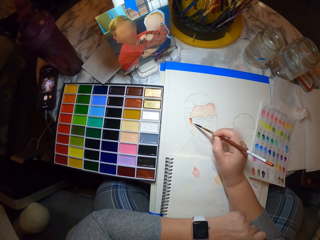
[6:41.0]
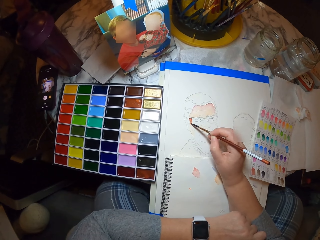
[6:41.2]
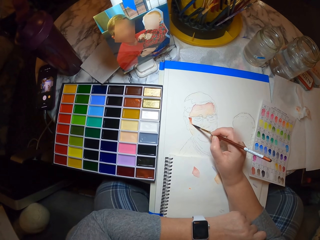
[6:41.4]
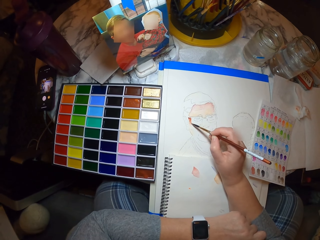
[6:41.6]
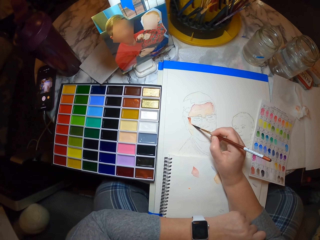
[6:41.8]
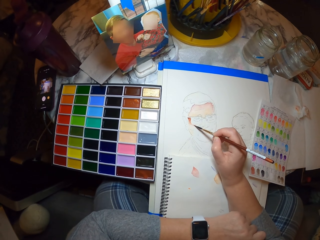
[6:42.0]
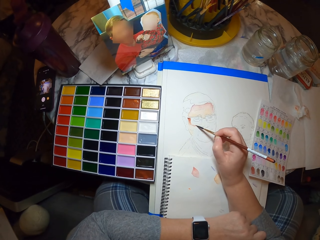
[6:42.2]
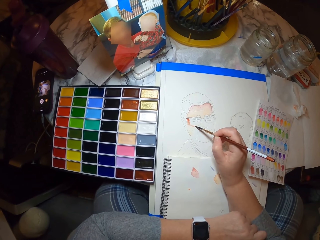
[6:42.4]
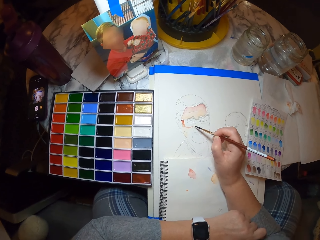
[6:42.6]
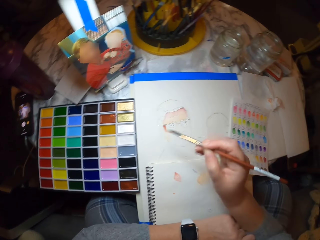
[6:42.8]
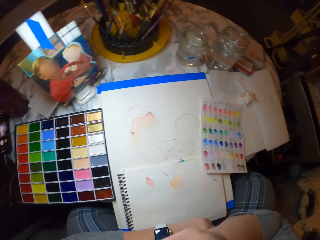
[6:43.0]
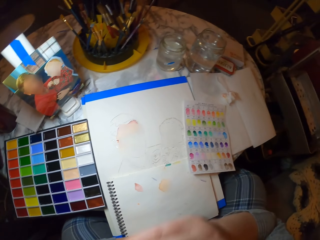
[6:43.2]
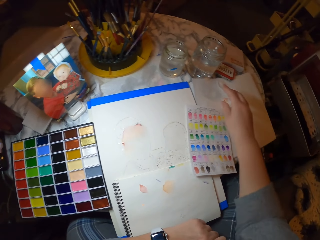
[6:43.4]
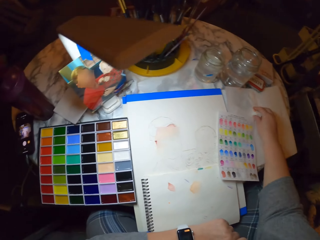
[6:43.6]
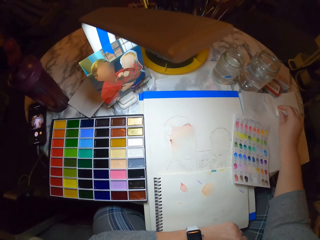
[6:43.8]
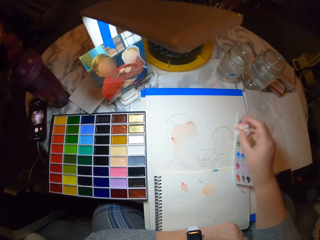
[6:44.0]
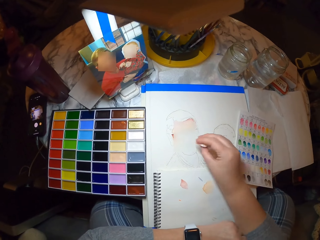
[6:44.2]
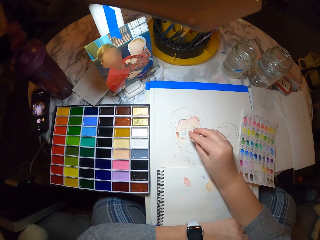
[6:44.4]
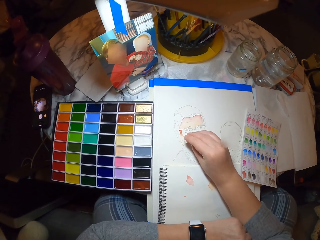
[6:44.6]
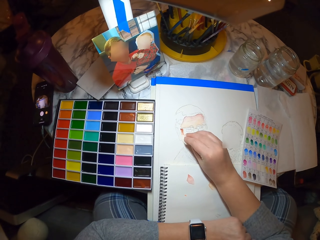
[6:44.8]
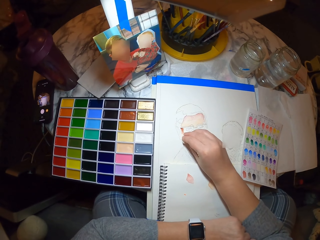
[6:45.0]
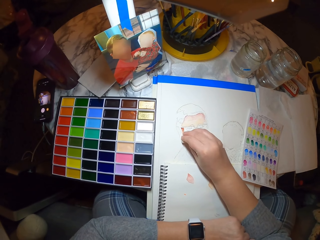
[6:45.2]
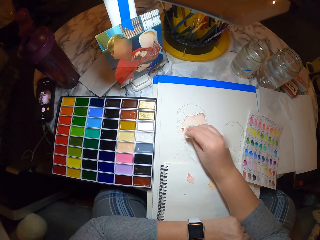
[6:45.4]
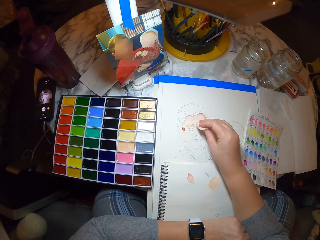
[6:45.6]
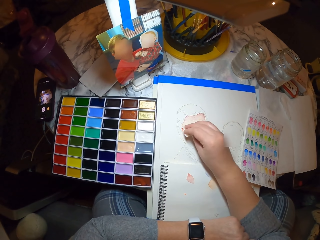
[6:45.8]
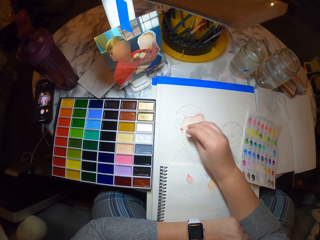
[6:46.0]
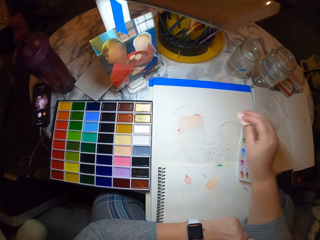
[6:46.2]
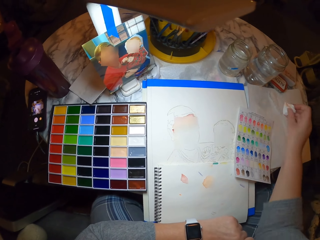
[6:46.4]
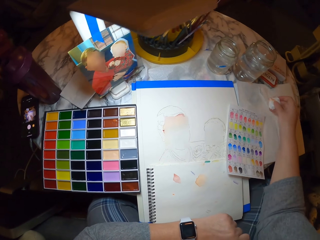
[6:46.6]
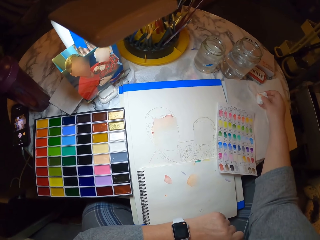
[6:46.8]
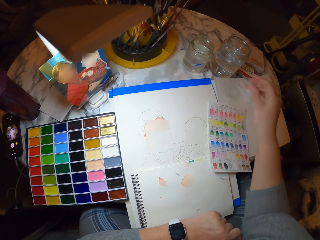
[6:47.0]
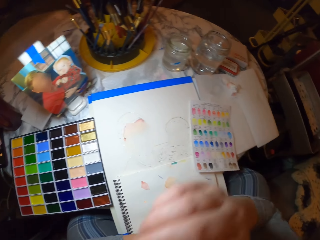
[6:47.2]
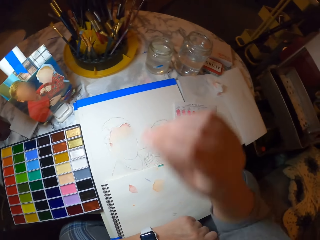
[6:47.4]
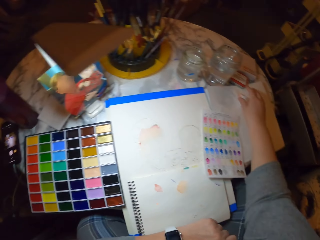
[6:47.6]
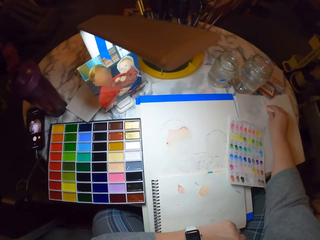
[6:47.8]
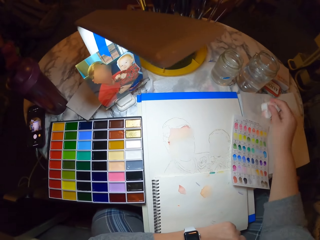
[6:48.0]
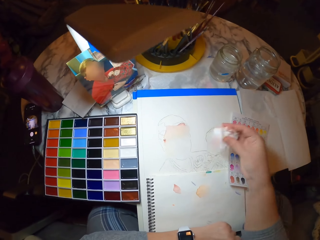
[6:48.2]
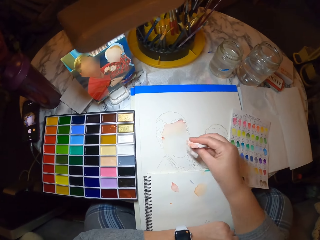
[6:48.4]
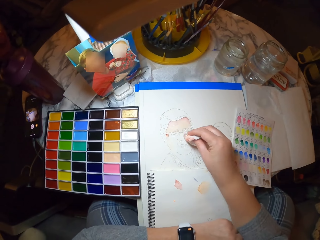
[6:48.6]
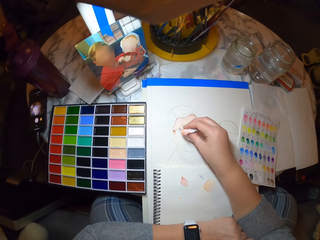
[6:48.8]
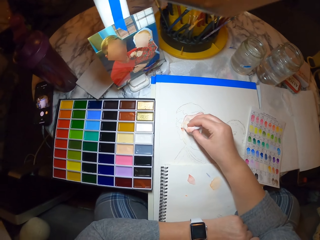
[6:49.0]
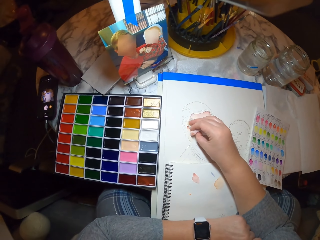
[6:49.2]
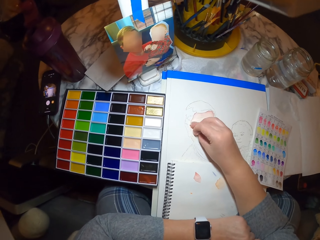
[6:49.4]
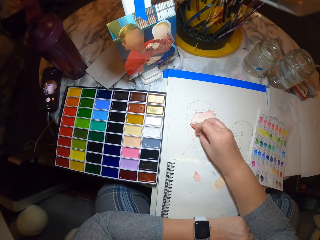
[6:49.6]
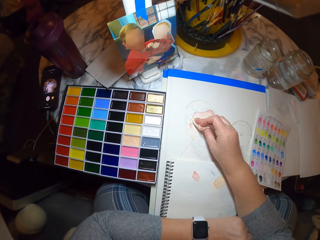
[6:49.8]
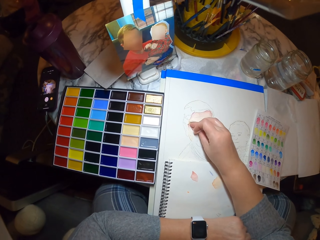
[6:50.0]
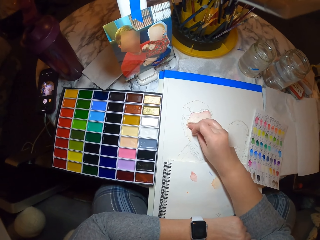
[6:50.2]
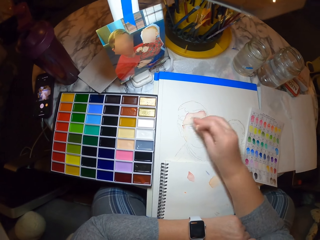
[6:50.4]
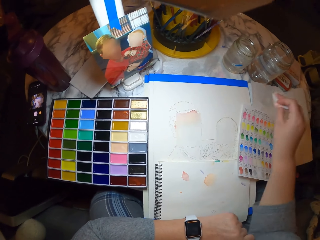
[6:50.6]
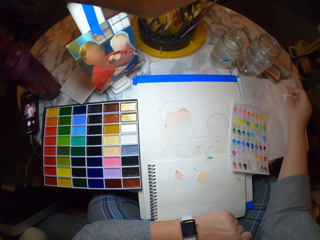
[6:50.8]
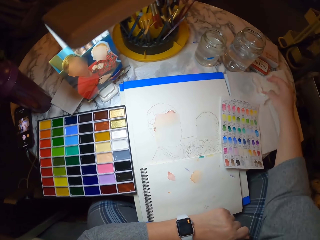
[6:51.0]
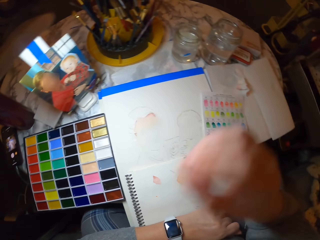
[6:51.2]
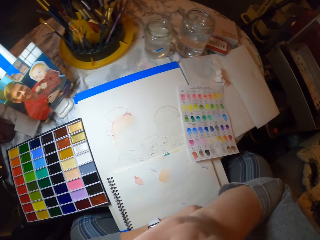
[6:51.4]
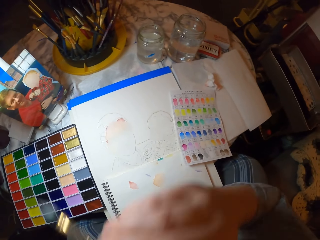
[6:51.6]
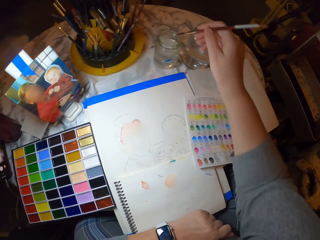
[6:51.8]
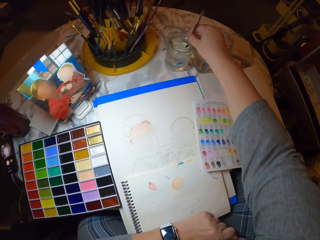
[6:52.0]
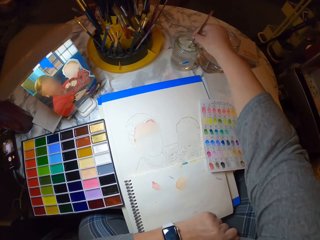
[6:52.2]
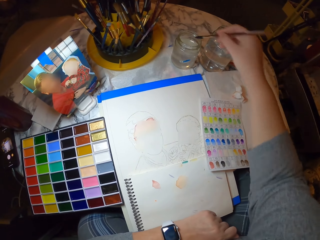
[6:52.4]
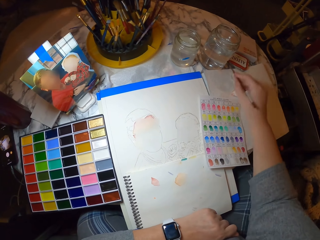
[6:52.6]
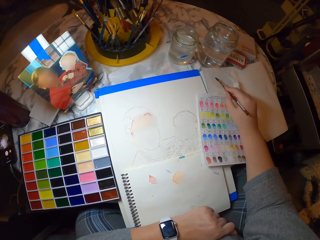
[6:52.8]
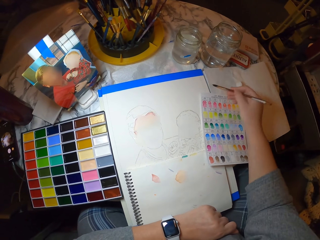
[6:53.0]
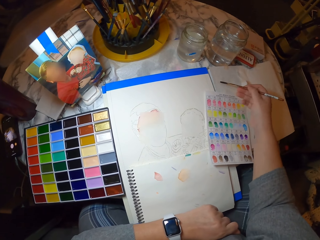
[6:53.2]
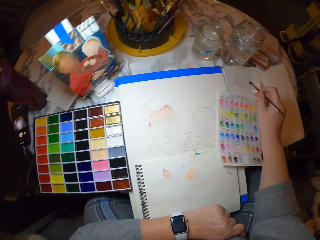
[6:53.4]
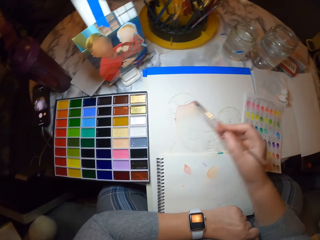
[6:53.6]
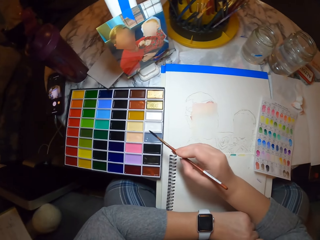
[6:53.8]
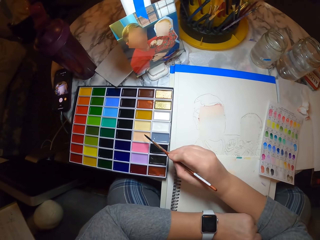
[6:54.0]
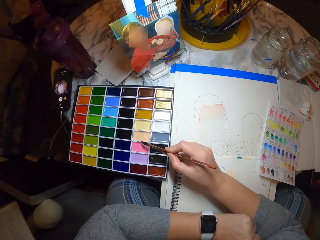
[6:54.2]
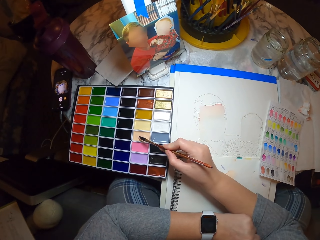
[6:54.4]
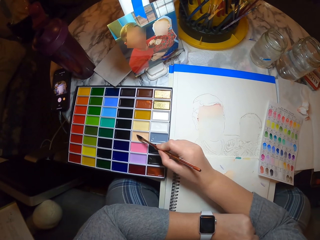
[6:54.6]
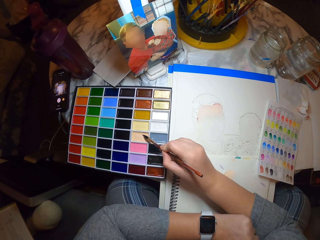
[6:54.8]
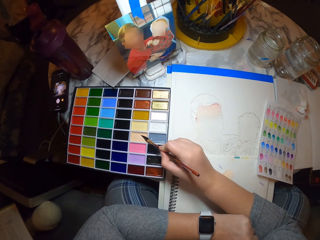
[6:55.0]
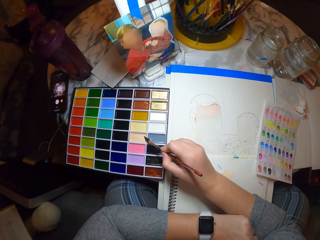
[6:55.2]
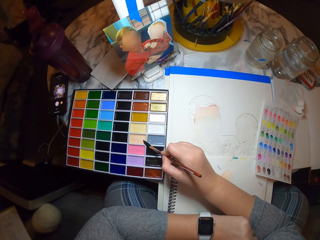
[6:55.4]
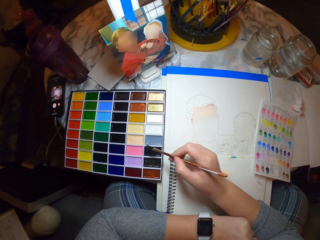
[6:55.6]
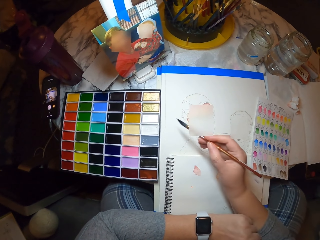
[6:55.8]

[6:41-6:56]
The camera wearer puts the brush on the mouth. She picks a serviette. She wipes excess paint with the serviette on the drawing. She puts the serviette on the book. She touches her mouth. She picks the serviette. She wipes excess paint with the serviette on the drawing. She puts the serviette on the book. She grabs the art brush. She dips the art brush in the water in the jar. She rubs the brush on the book. She drains out excess water from the art brush. She dips the art brush in paint.

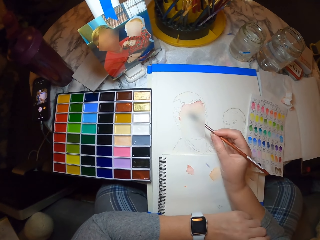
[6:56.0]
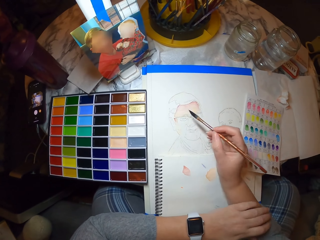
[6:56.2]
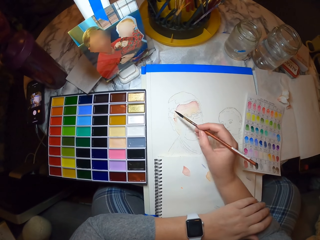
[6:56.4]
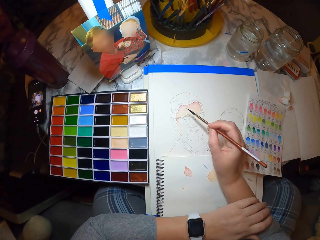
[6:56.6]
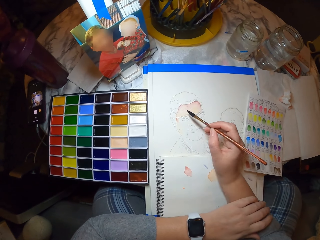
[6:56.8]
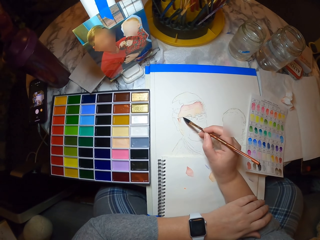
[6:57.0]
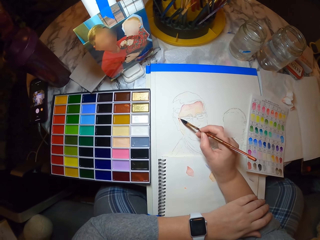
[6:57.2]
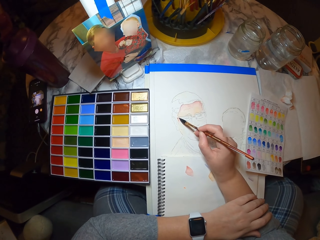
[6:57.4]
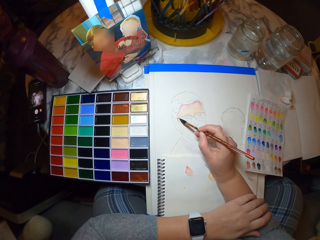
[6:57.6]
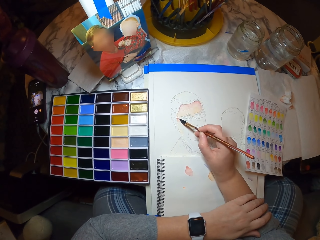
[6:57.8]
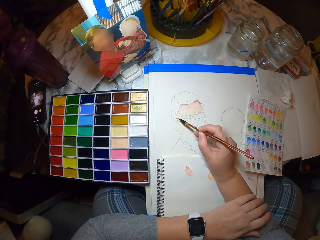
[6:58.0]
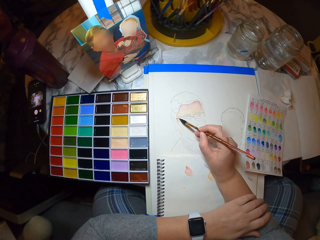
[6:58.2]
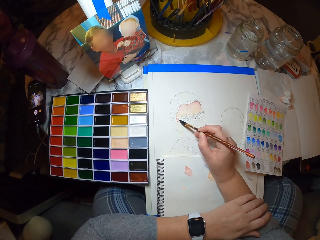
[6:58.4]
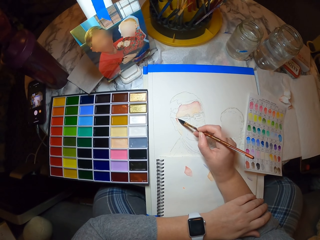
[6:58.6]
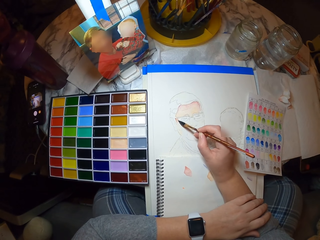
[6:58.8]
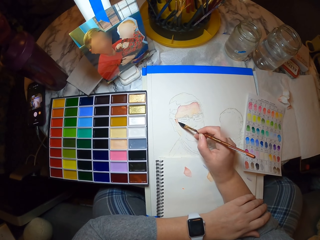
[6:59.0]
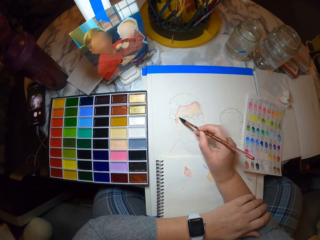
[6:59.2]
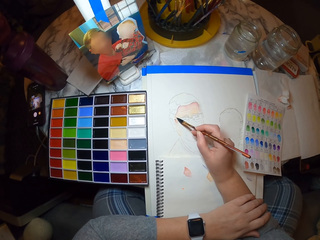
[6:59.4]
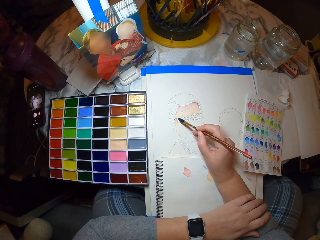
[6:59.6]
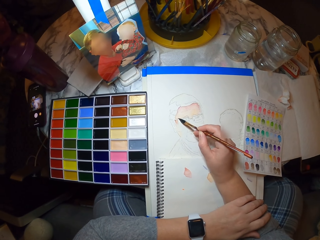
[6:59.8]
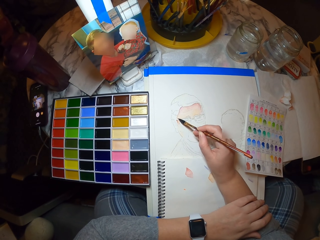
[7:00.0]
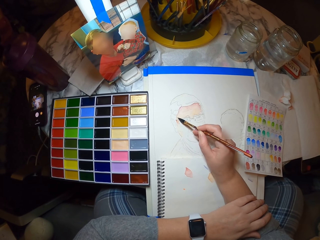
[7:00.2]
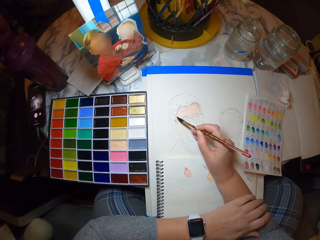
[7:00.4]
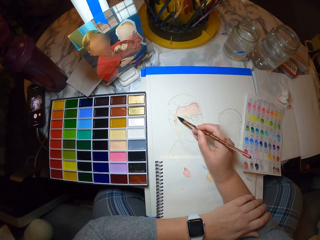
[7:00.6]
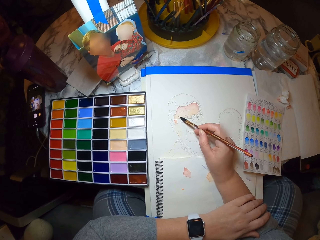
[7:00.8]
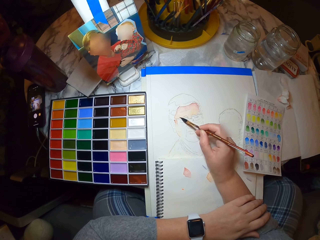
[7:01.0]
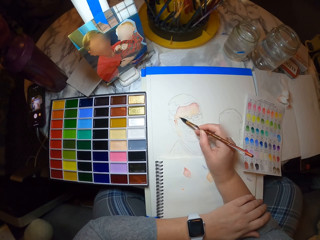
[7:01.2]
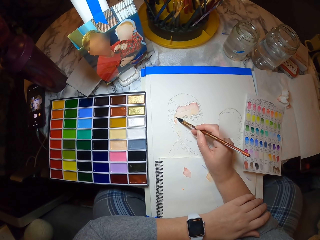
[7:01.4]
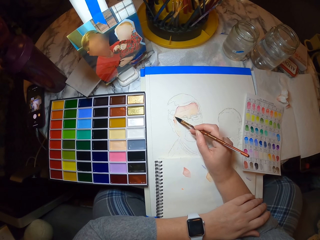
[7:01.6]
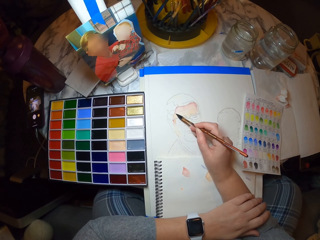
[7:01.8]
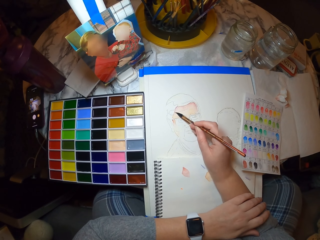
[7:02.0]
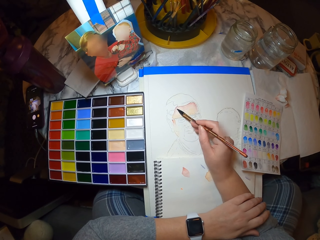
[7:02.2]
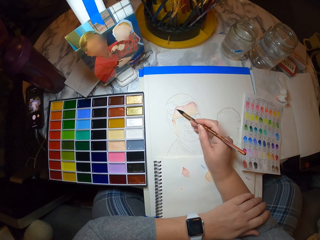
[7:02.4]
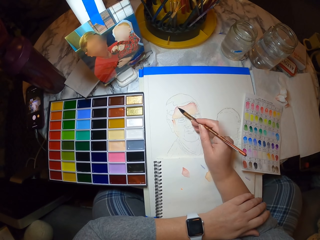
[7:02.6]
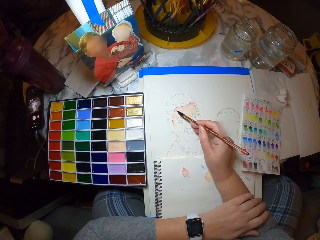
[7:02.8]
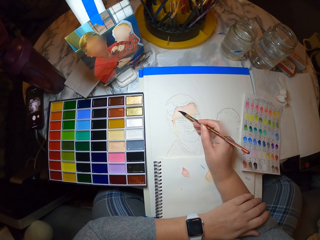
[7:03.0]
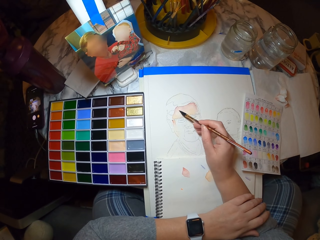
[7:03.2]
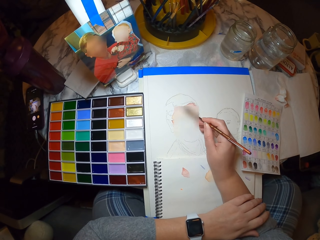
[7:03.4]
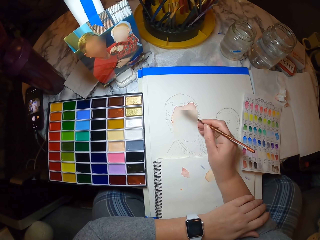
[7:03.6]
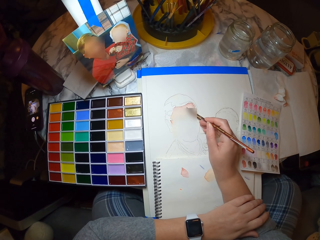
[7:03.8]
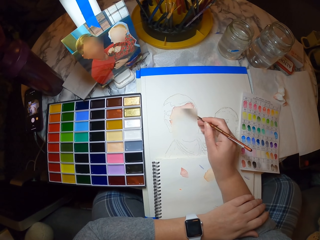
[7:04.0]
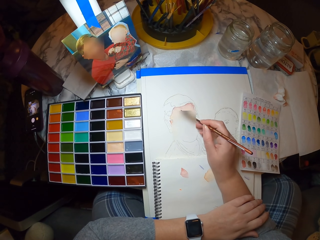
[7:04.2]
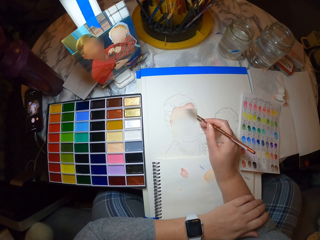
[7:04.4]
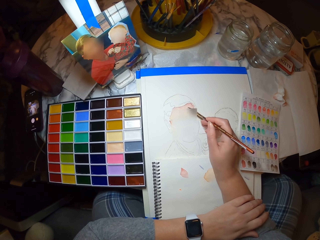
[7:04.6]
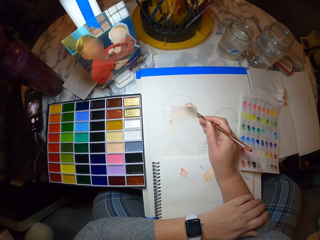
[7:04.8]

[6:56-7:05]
The camera wearer colors the drawing with an art brush.
